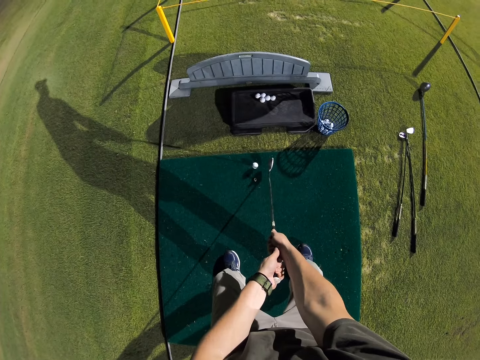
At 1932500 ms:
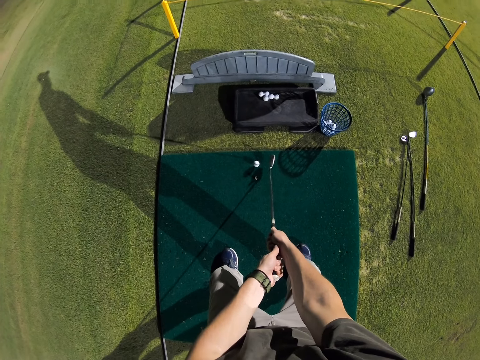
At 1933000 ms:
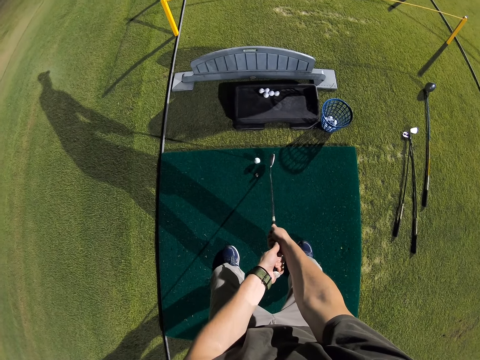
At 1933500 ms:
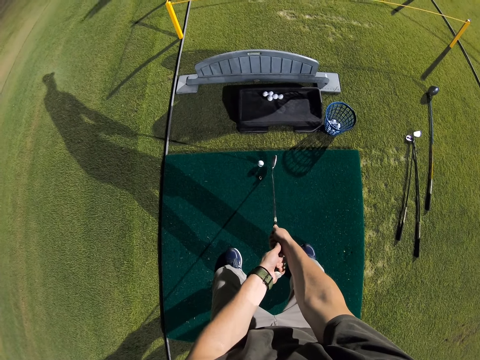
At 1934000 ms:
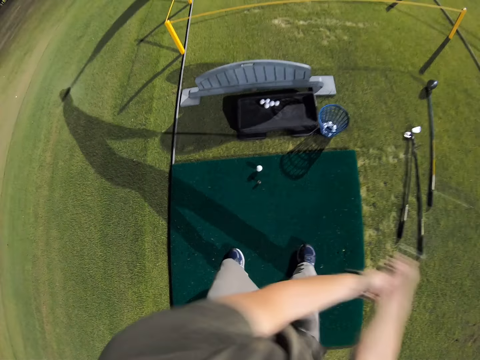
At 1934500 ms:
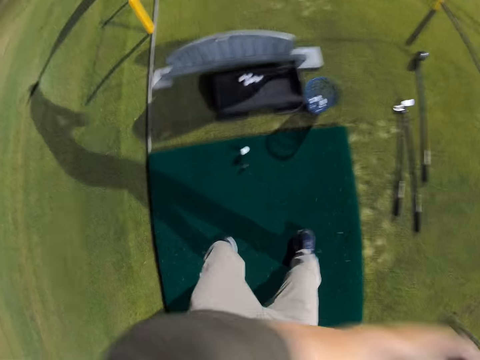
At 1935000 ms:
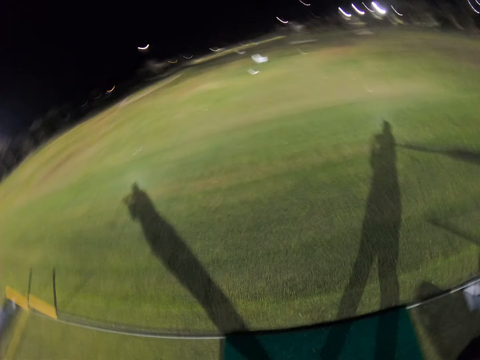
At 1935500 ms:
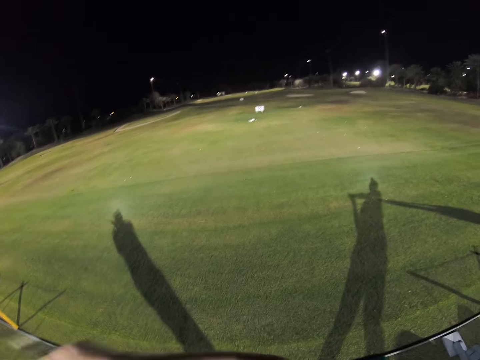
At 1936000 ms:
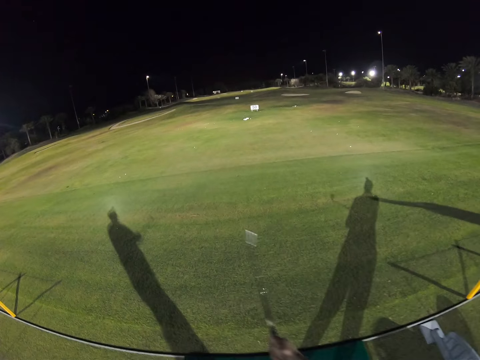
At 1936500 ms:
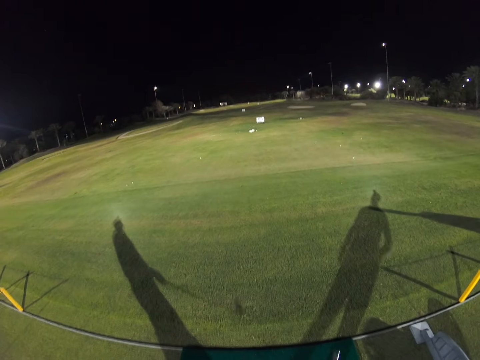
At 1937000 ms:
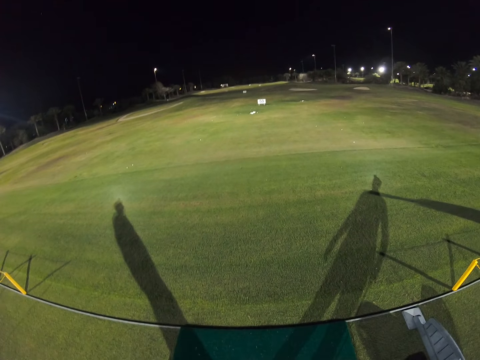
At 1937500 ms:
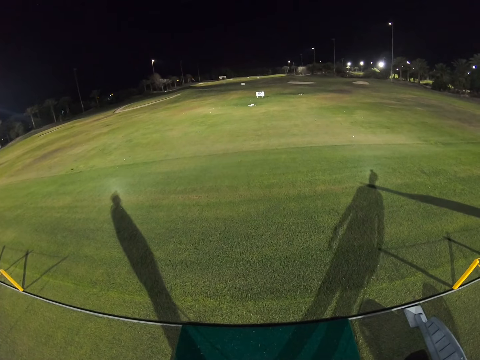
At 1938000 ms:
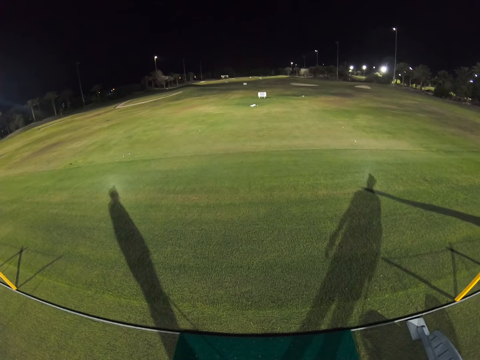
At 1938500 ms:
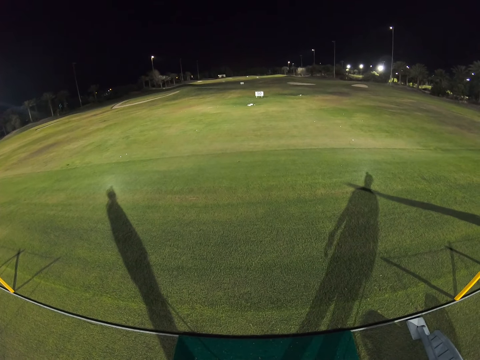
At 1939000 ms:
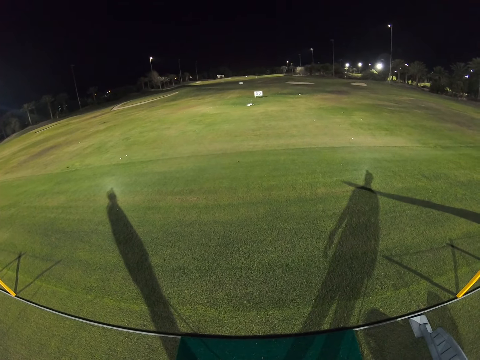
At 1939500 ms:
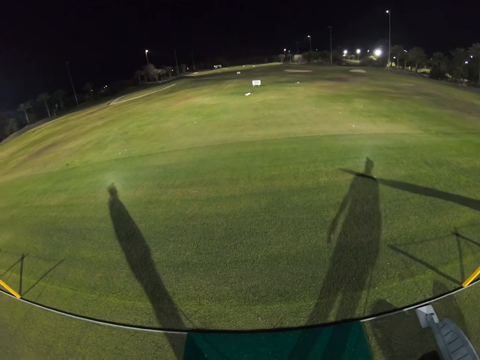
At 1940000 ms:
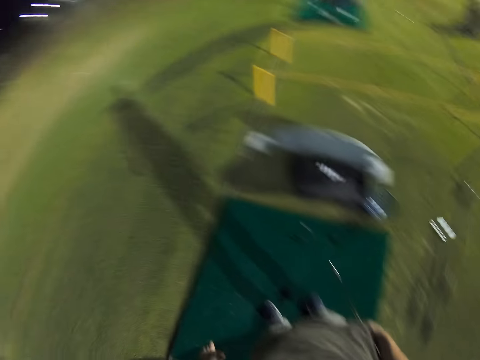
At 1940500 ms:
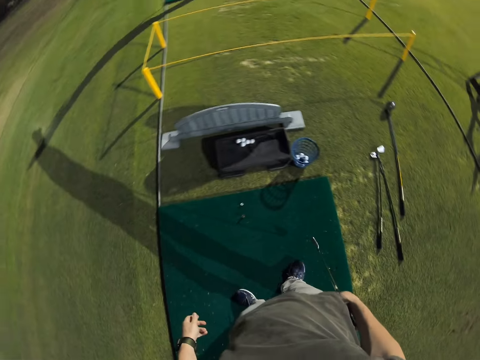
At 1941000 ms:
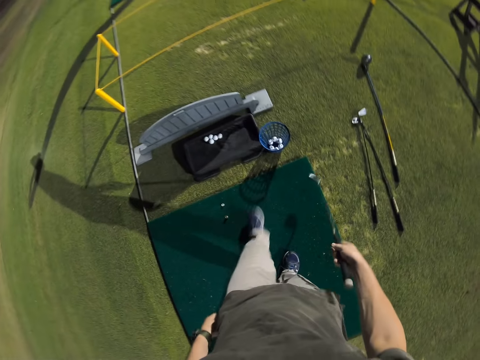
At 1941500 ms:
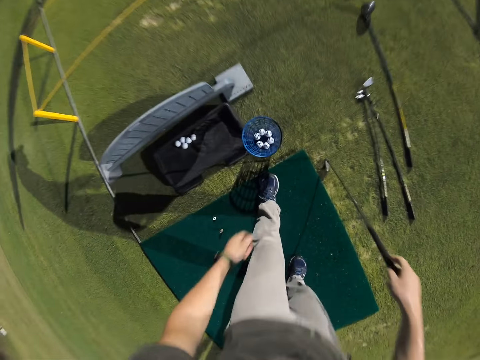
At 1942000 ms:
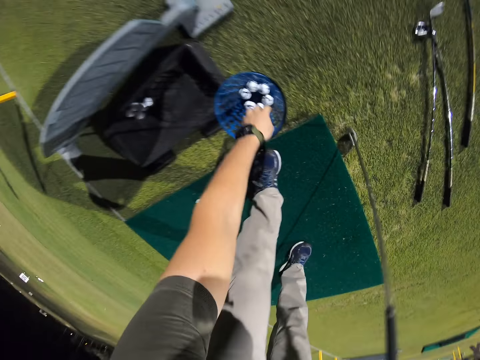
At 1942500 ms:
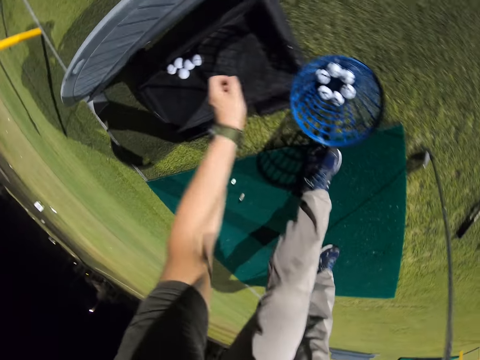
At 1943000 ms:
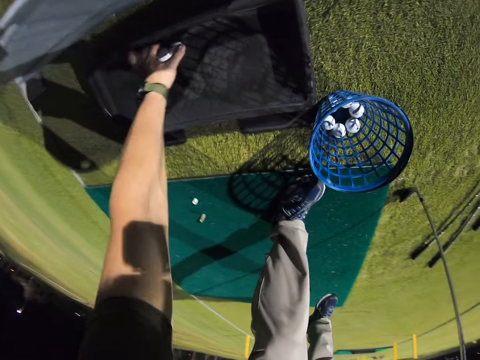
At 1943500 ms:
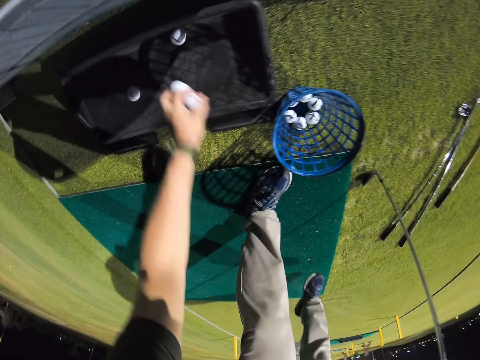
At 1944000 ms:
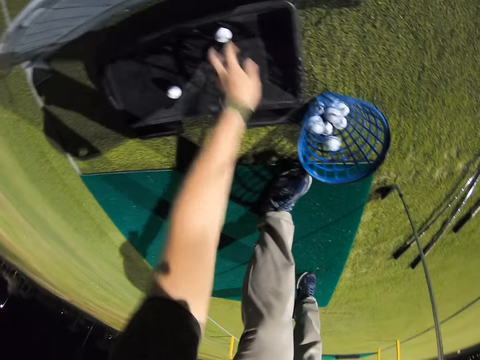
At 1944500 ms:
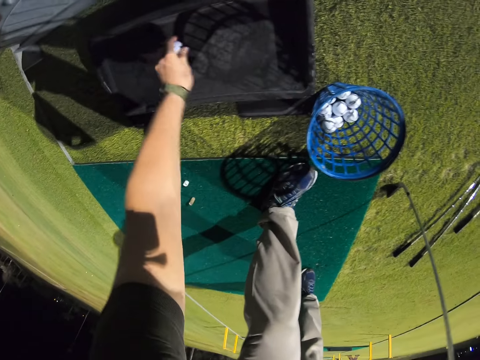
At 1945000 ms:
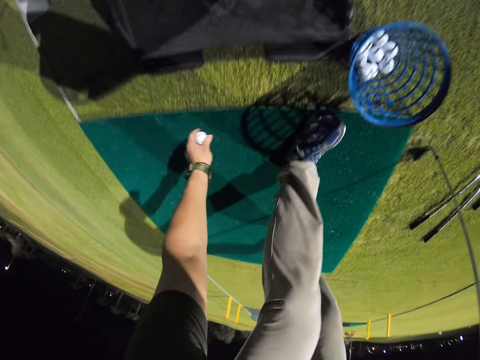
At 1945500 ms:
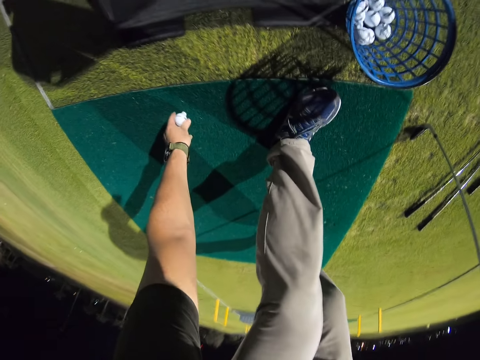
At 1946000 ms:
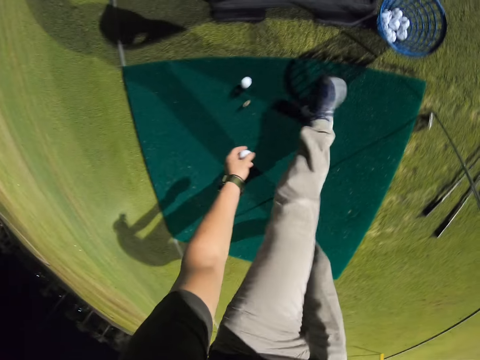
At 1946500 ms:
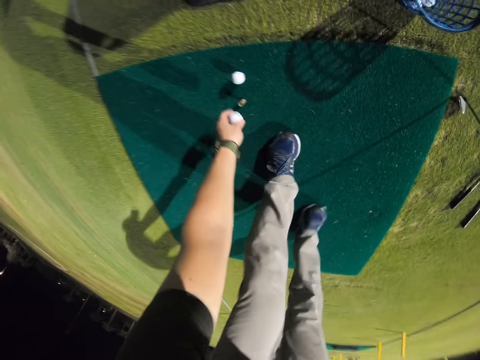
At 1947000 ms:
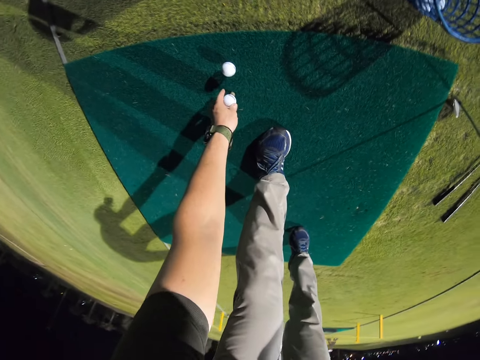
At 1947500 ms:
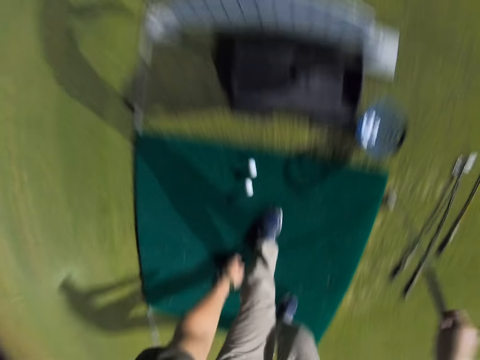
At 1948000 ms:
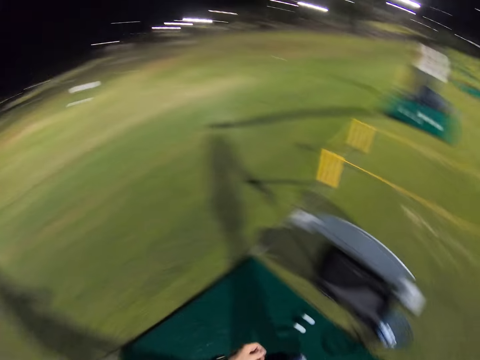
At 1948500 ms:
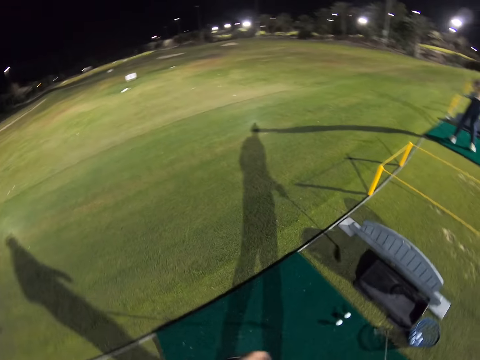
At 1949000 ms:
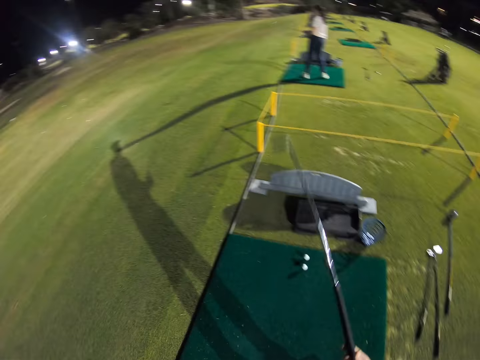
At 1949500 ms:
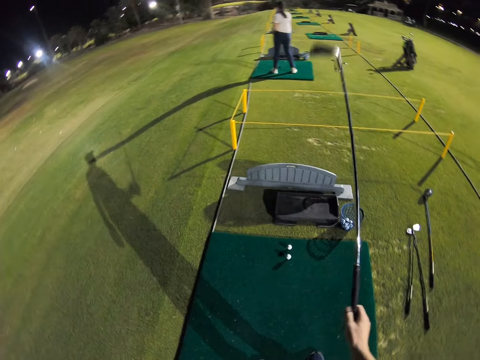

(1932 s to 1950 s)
The camera wearer lifts the golf club using both hands. They hit the golf ball using the golf club. They turn left. They look around the field. They look forward. They adjust the golf club. They turn right towards a golf ball basket. They look down. They put a hand in the golf ball basket. They pick up golf balls using the left hand. They throw the golf balls in a small basket. They put the golf balls in the golf ball basket. They pick up two golf balls using the right hand. They place the golf ball on the tee. They move backwards. They place the golf ball on the tee again. They stand up. They look sideways. They look around the field.

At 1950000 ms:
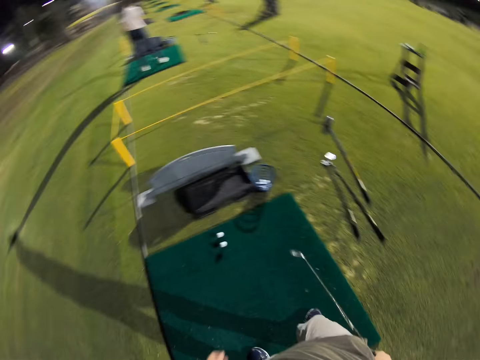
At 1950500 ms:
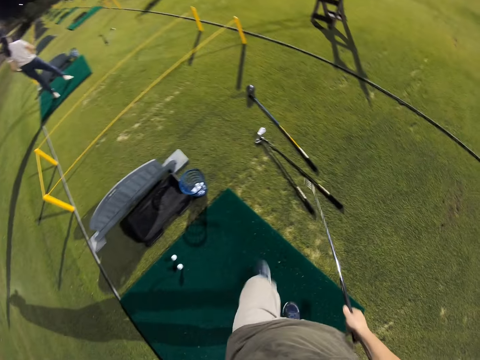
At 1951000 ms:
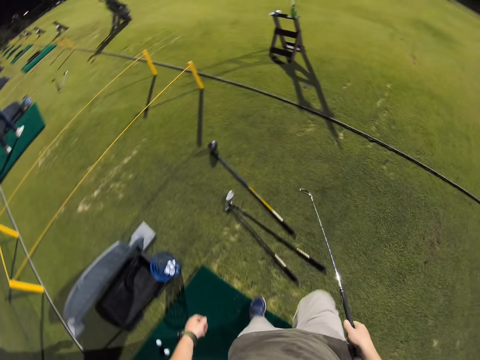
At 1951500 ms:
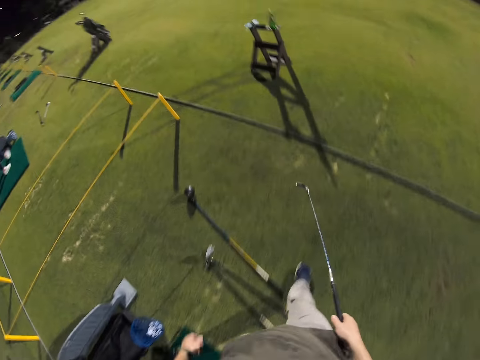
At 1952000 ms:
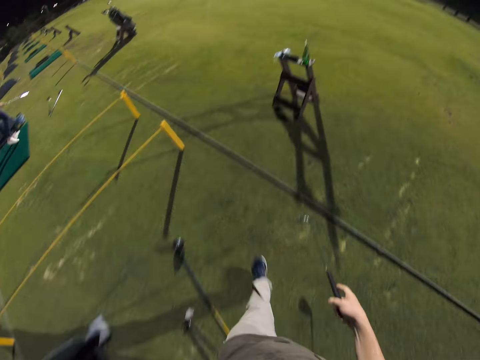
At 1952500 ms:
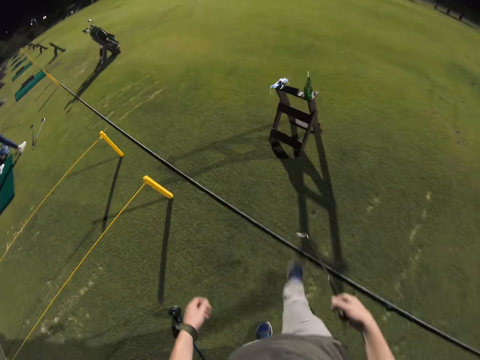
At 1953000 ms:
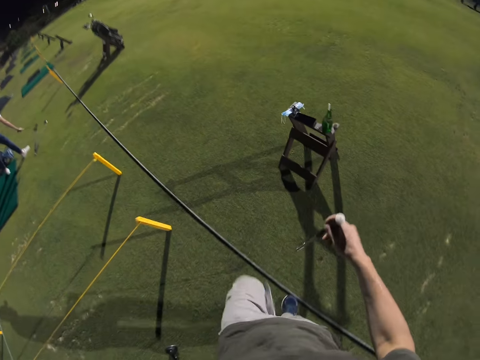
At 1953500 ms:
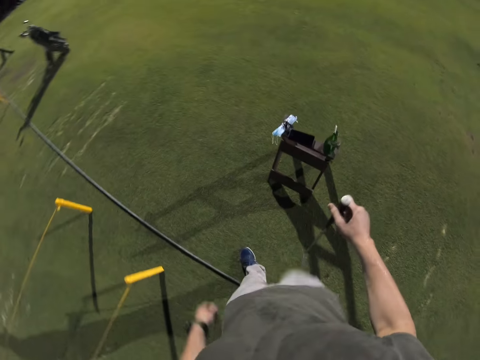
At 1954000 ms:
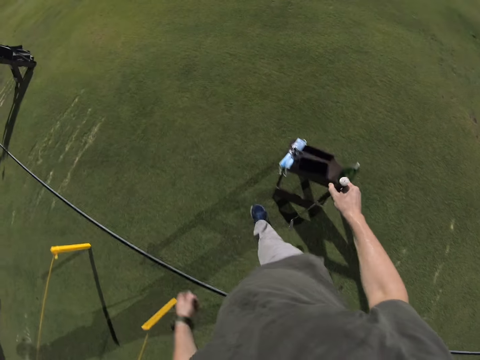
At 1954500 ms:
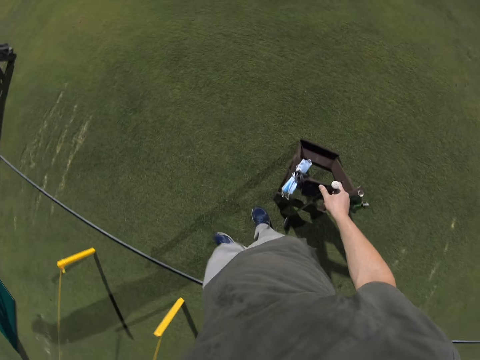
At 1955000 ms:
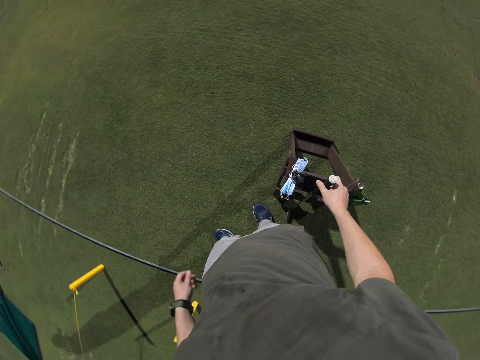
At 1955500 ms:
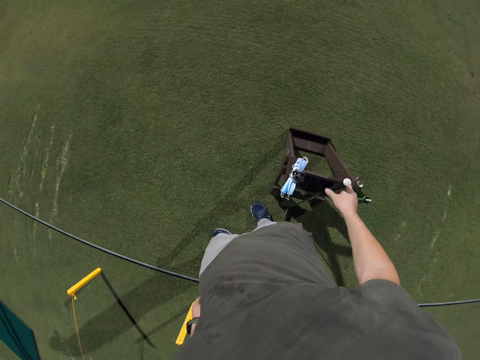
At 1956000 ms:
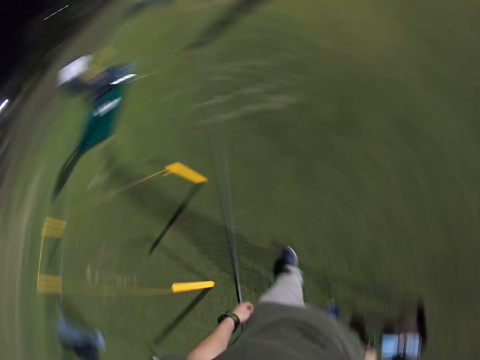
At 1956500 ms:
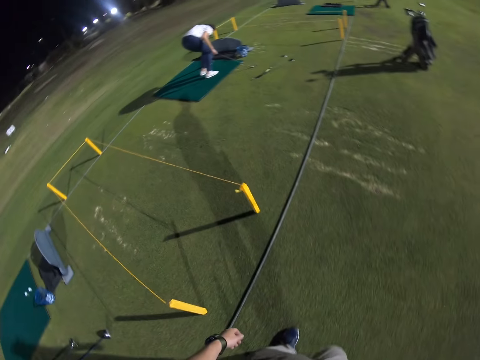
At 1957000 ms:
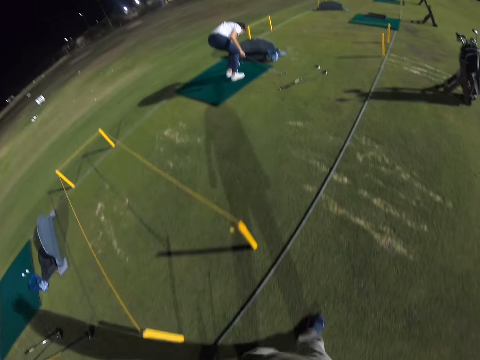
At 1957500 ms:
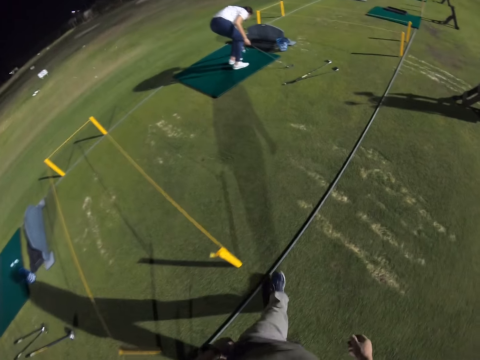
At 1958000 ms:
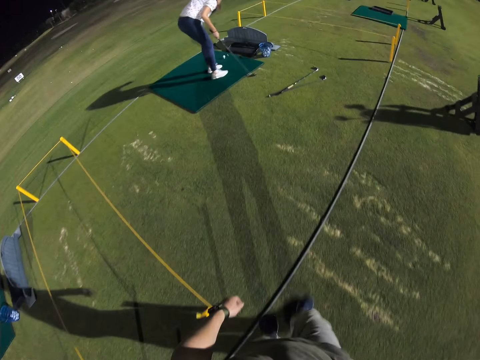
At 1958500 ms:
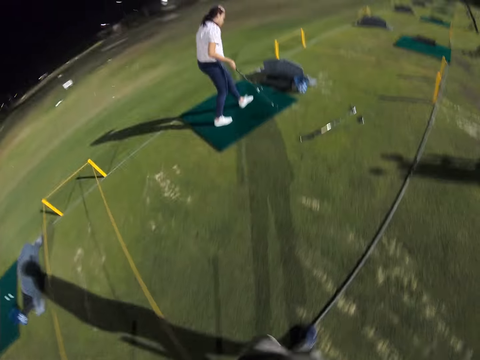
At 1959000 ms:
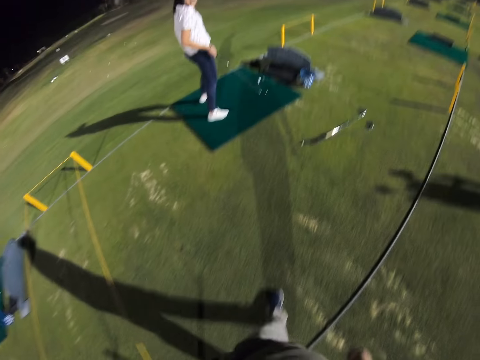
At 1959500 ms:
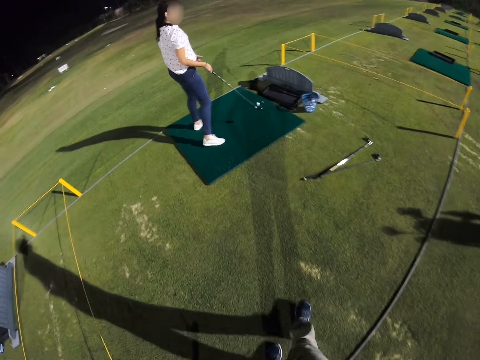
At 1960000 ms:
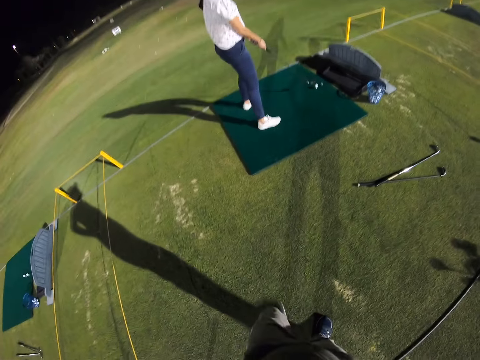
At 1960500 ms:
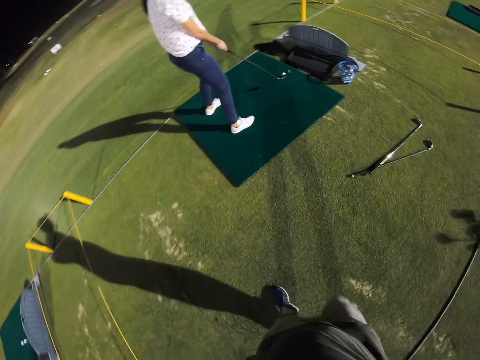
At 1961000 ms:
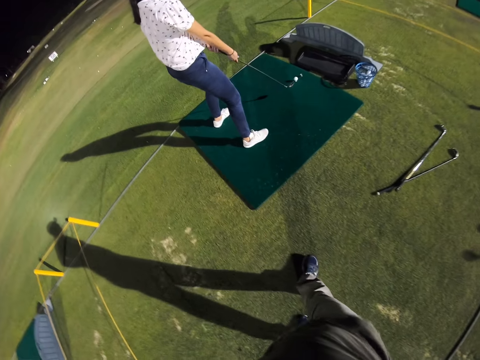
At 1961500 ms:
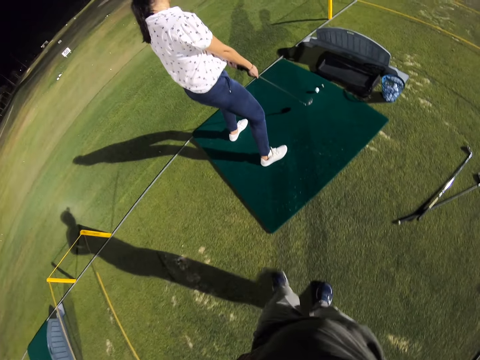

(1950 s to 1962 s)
The camera wearer swings the golf club. They walk right. They walk around in the field. They put the golf club on a golf club stand. They turn left. A woman bends down. The camera wearer walks towards the woman. They walk left. The woman stands up.
